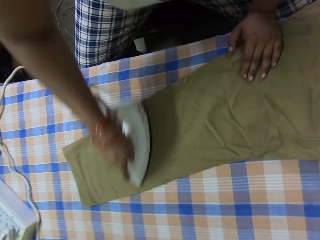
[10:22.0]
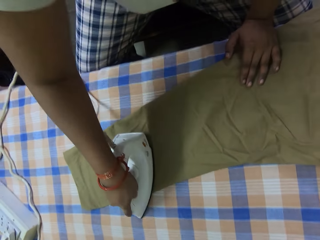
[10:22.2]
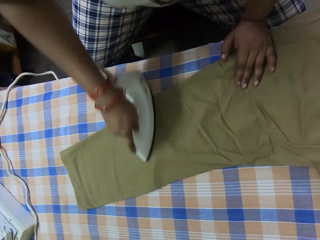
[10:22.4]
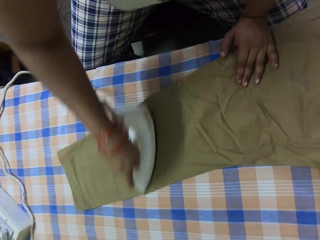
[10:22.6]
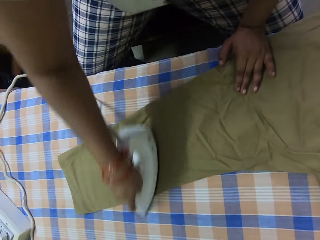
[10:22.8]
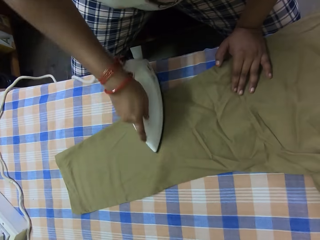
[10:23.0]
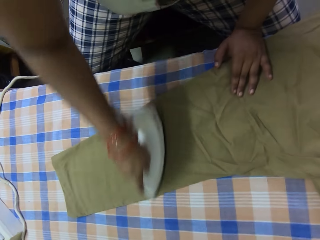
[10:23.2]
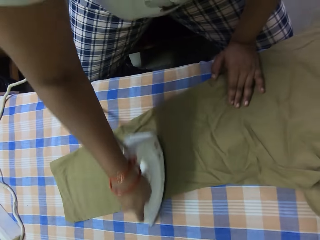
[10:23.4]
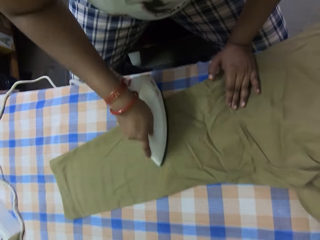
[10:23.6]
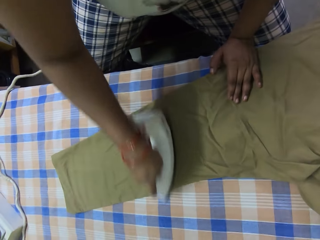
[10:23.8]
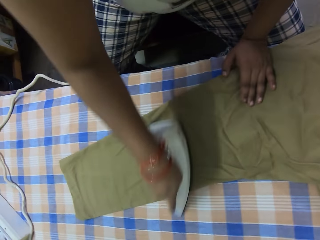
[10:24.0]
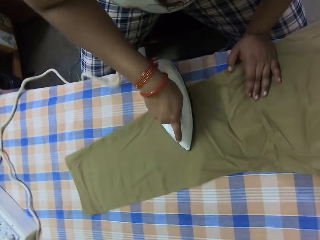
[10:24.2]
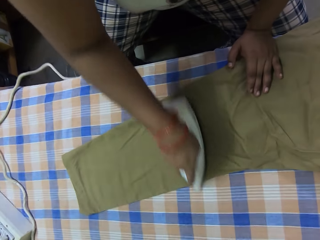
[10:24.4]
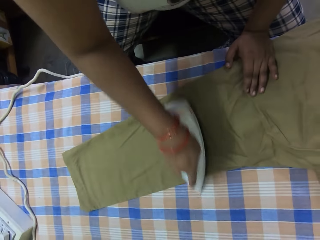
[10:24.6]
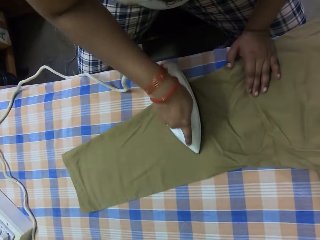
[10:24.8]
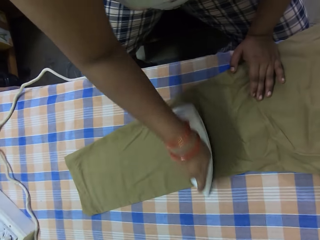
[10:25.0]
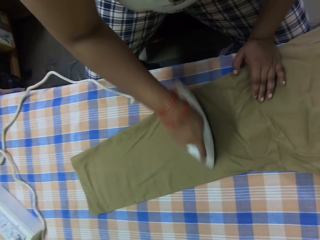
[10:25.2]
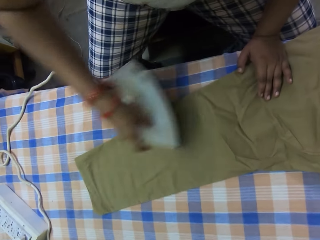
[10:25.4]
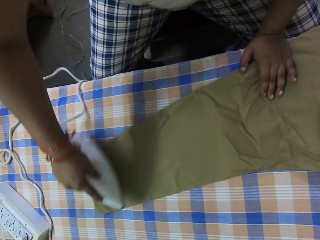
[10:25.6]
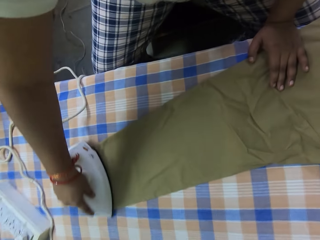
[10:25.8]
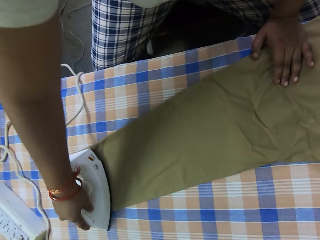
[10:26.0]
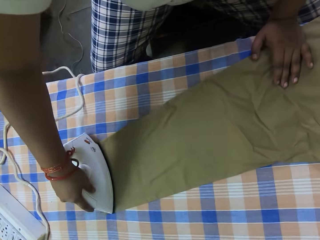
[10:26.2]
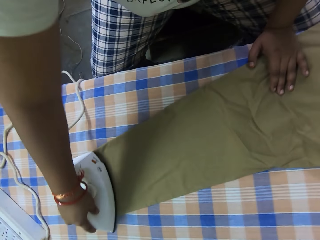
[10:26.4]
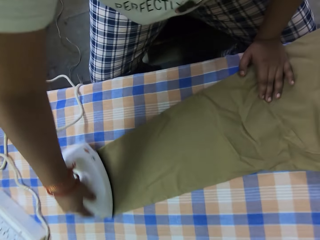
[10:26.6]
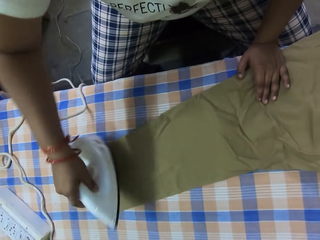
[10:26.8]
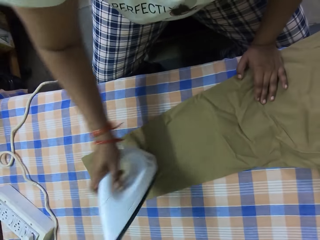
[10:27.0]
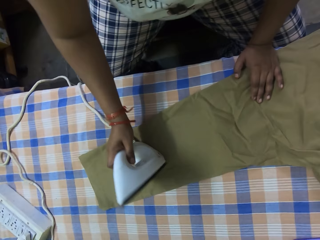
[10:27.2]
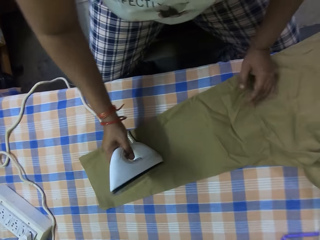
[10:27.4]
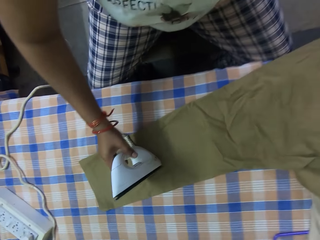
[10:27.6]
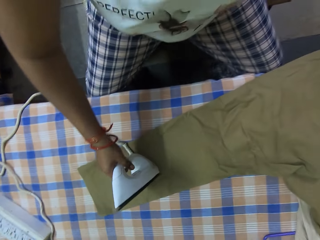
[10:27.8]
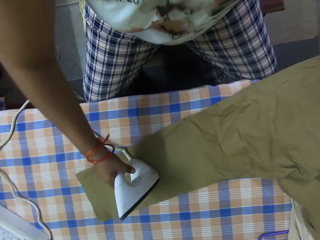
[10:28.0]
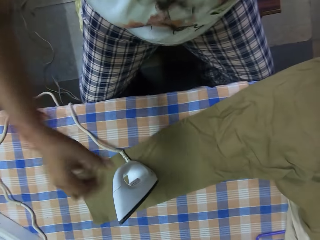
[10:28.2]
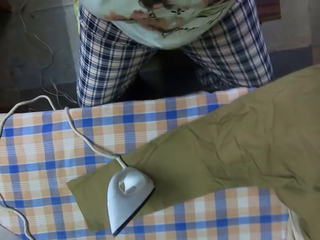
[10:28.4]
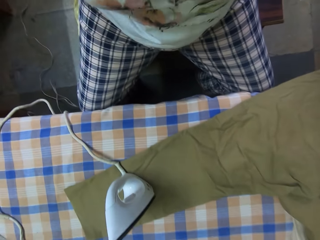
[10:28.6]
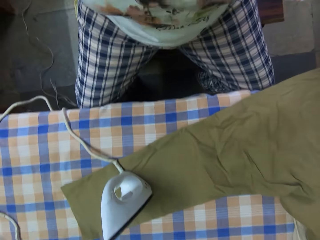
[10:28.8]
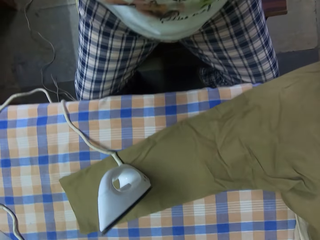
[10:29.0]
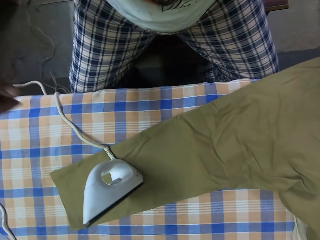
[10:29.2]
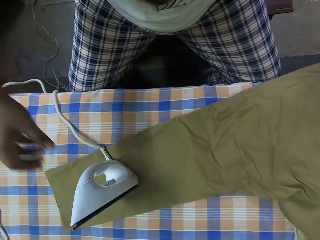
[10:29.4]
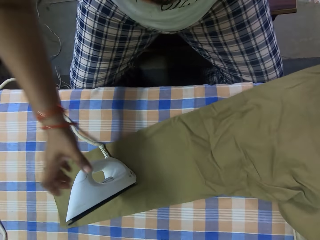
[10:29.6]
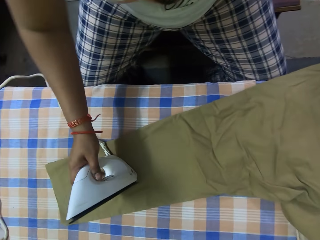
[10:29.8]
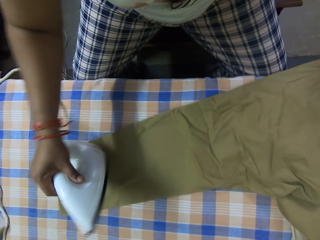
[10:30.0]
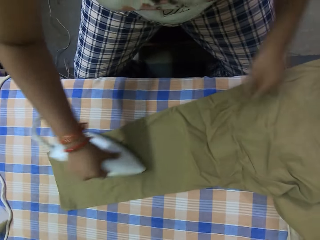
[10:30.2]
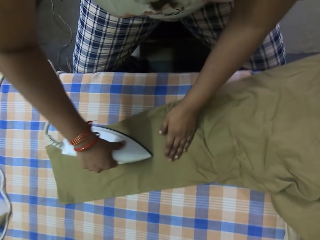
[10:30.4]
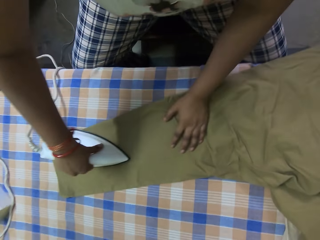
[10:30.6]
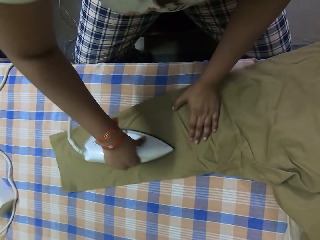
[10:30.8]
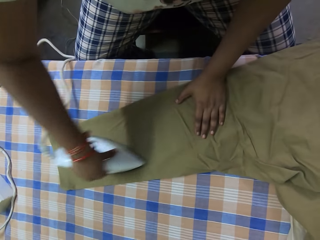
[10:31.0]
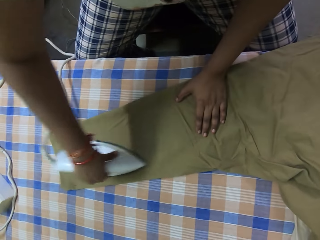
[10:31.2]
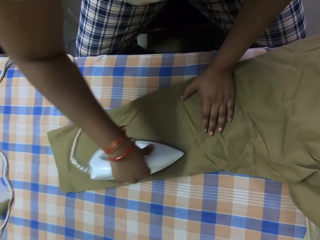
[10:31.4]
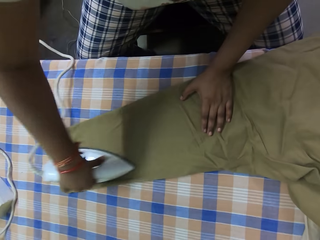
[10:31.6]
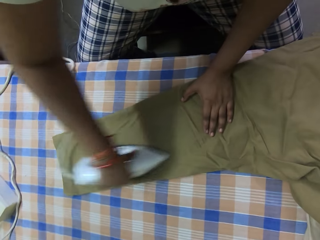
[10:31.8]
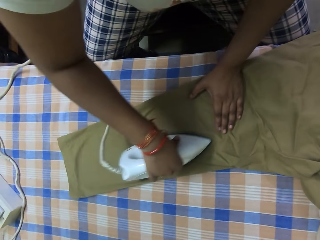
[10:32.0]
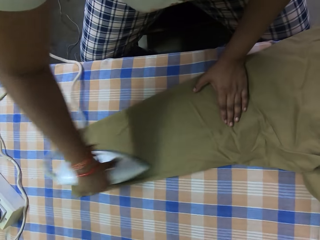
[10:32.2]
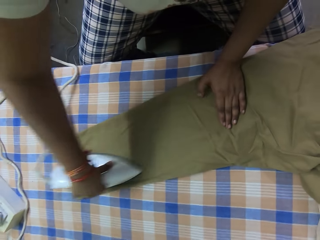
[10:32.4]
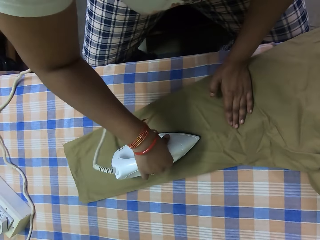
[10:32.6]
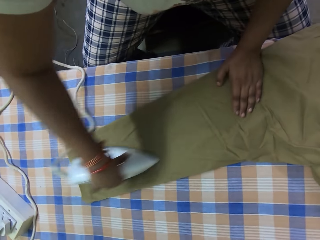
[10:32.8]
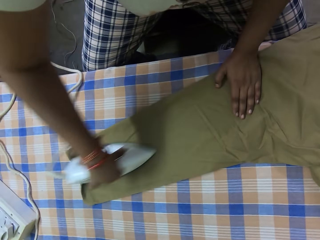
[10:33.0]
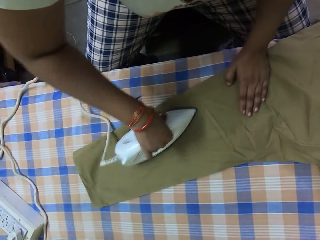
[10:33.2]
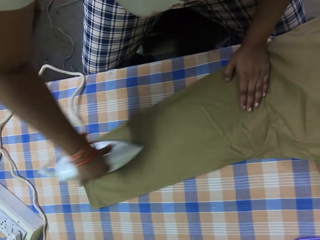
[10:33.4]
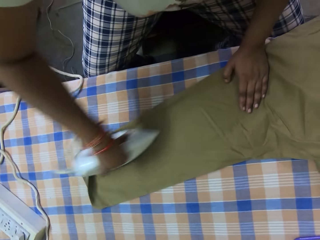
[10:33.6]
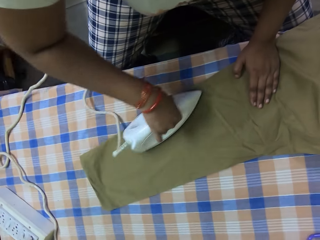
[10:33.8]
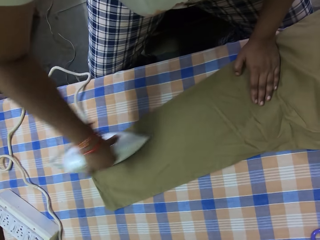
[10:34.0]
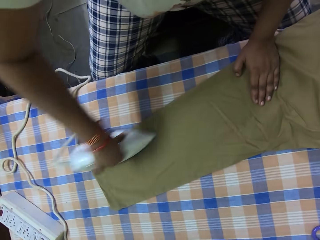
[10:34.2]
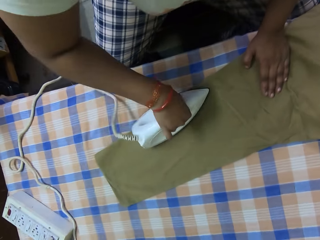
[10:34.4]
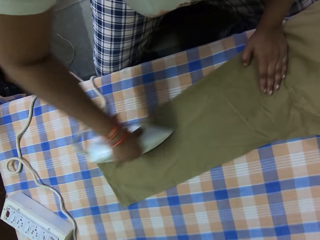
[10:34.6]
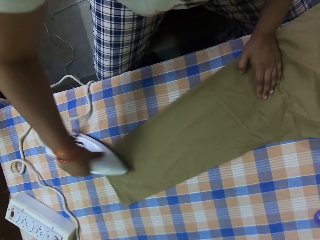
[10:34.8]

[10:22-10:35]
A woman places the electric iron in her right hand on the pair of trousers on the ironing board. The woman lifts her left hand towards her face. The woman lifts her right hand towards her face. The woman takes the electric iron from the pair of trousers on the ironing board with her right hand. The woman irons the pair of trousers on the ironing board with the electric iron in her right hand.

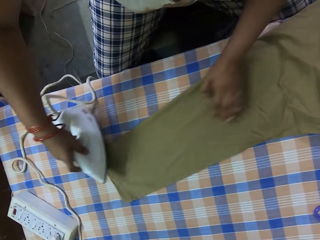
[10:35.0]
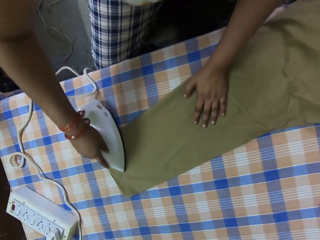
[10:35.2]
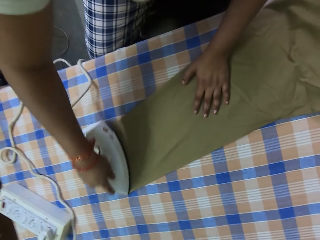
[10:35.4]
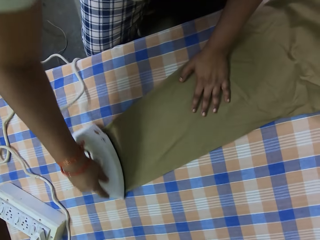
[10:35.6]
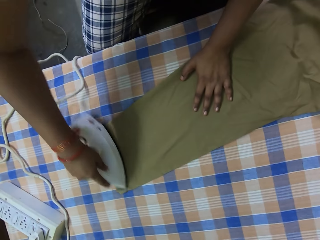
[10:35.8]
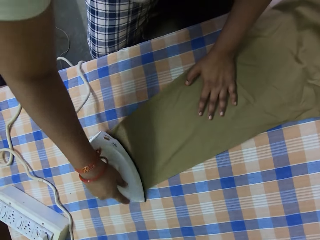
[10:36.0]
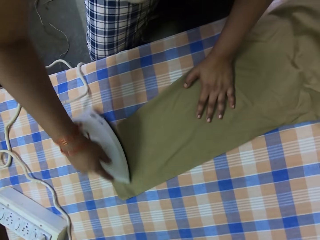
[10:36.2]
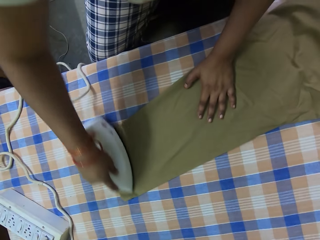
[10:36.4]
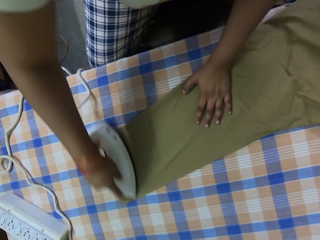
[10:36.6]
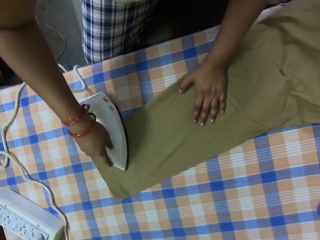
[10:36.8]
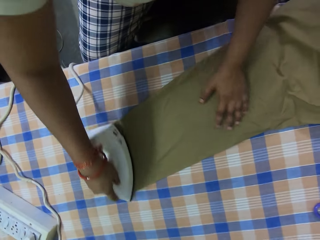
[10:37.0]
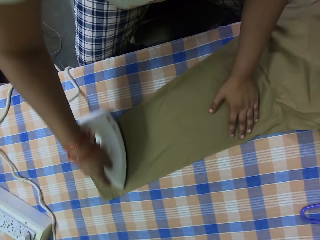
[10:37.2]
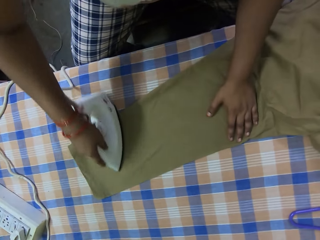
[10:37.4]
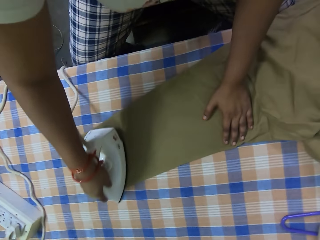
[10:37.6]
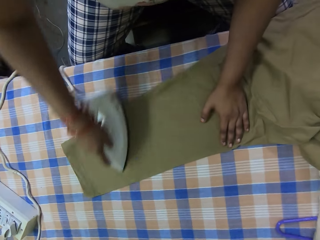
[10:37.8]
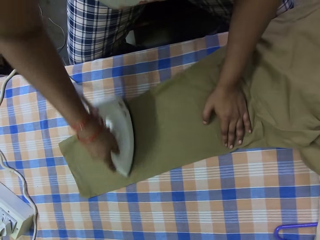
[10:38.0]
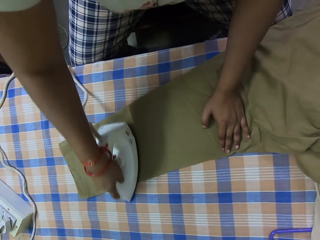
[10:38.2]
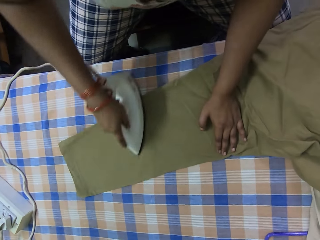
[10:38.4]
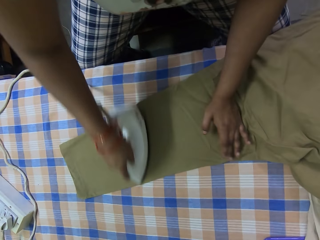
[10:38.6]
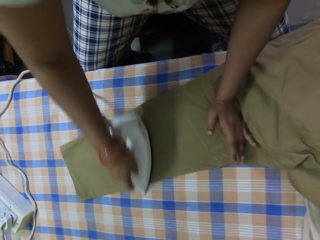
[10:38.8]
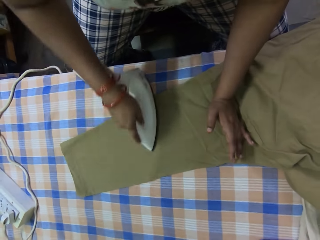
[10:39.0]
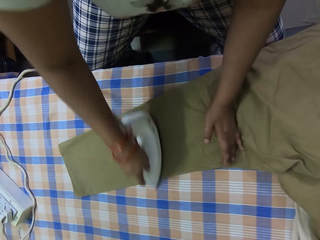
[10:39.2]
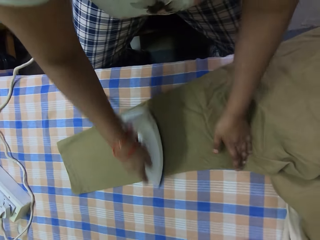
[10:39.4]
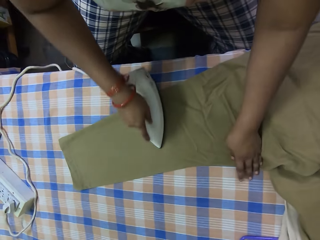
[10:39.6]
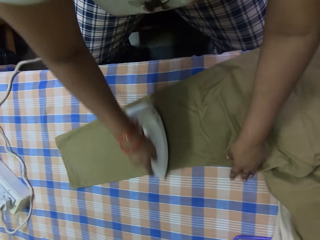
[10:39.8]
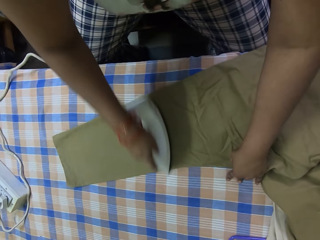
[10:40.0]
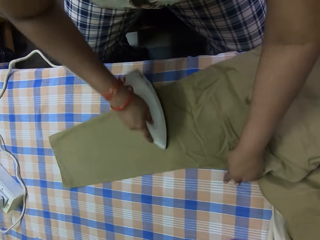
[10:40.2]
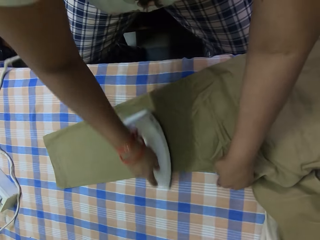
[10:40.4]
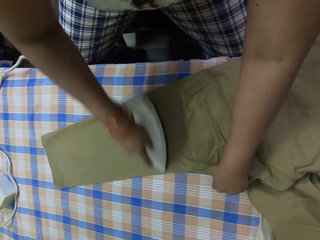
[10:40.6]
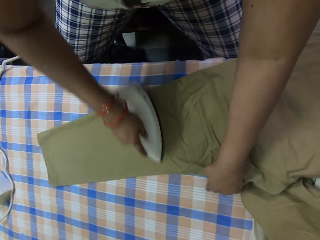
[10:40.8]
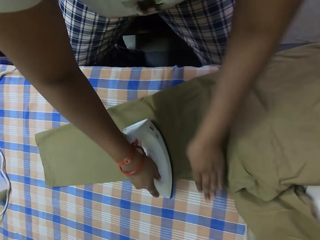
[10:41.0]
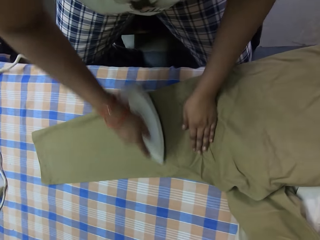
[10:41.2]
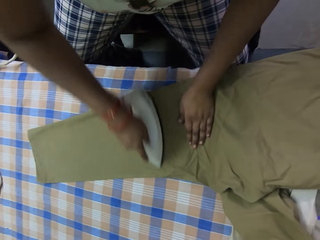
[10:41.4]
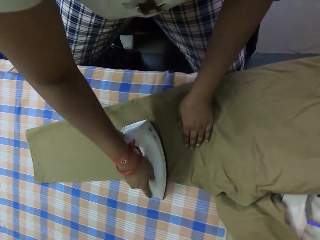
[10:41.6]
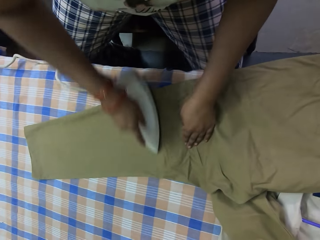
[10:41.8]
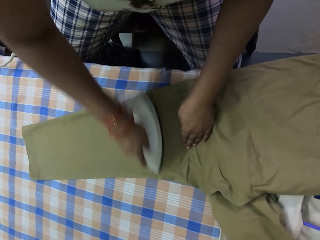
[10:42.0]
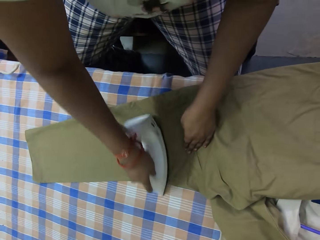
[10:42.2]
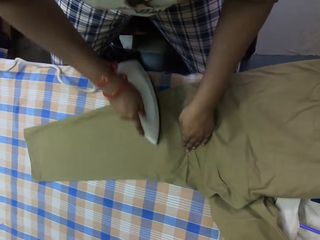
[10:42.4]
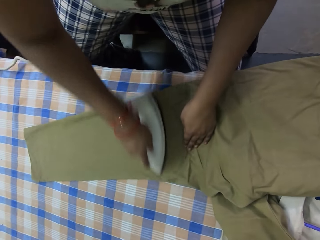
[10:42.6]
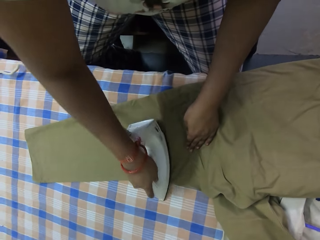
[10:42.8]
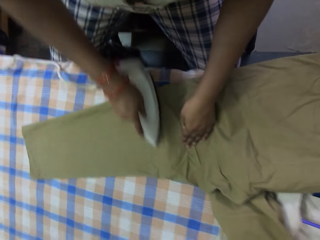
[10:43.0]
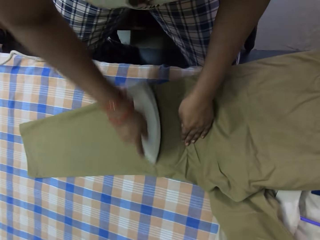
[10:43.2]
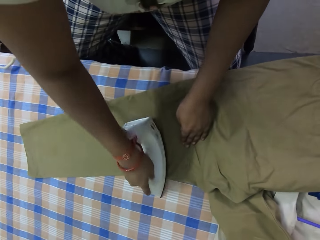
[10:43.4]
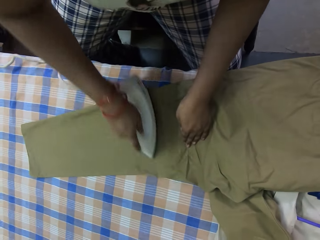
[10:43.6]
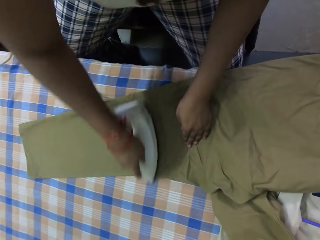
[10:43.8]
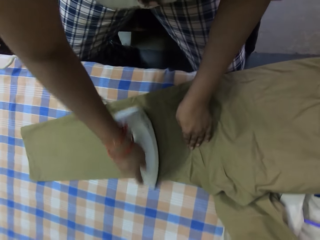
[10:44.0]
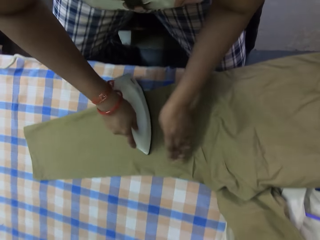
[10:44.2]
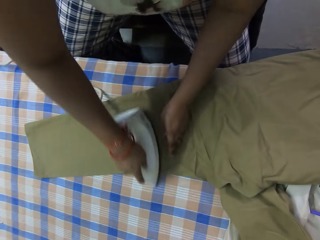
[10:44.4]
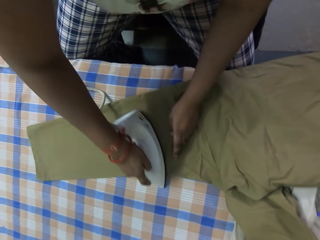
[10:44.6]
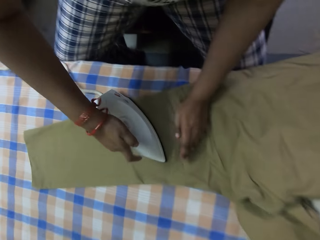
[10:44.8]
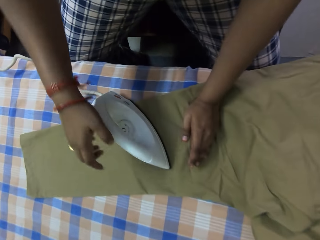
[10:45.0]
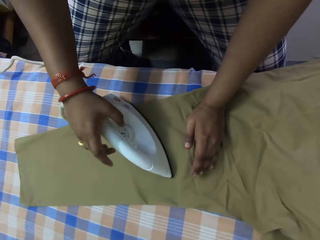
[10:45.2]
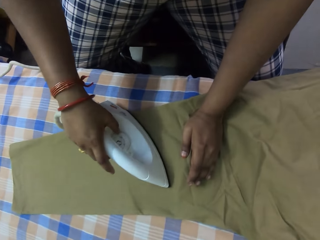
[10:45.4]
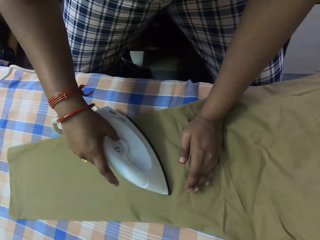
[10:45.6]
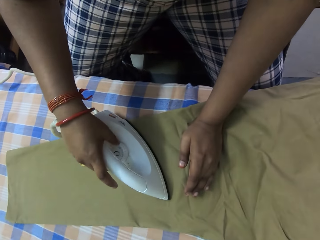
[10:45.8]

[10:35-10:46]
A woman turns a knob on the electric iron on the pair of trousers on the ironing board with her right hand.
